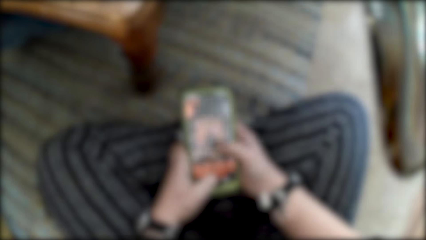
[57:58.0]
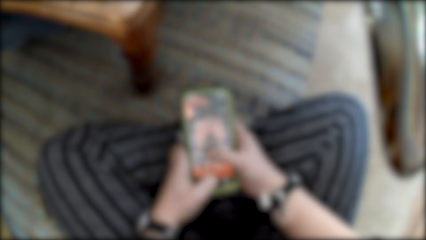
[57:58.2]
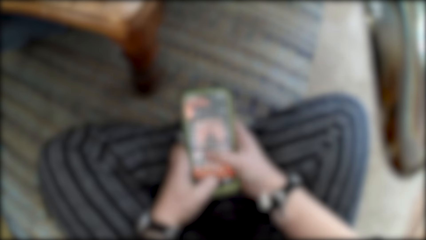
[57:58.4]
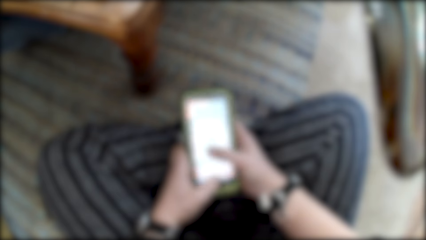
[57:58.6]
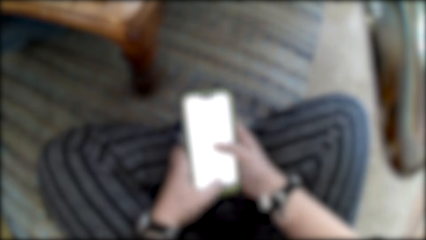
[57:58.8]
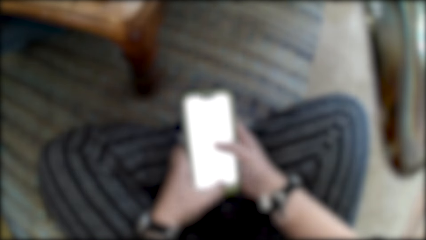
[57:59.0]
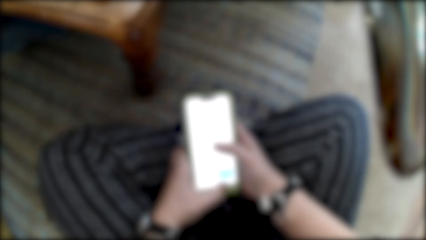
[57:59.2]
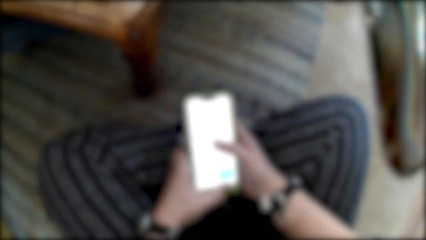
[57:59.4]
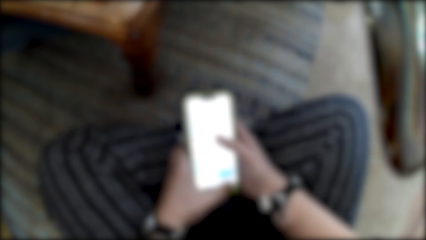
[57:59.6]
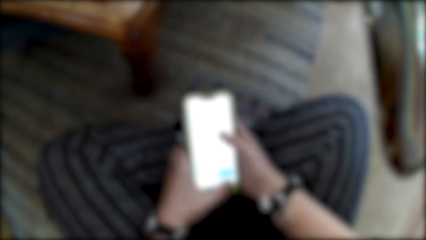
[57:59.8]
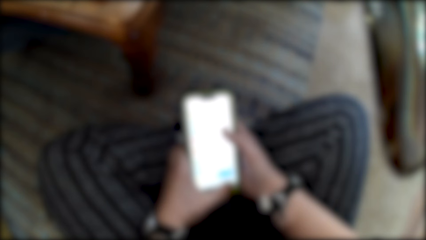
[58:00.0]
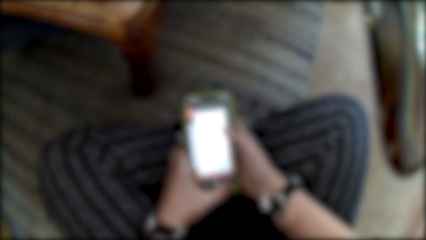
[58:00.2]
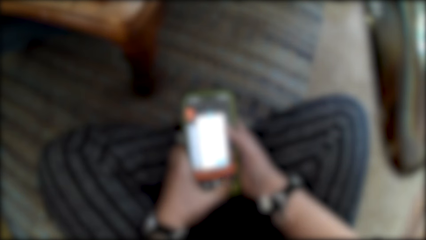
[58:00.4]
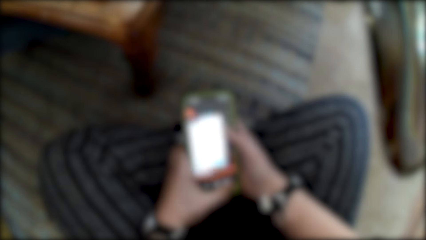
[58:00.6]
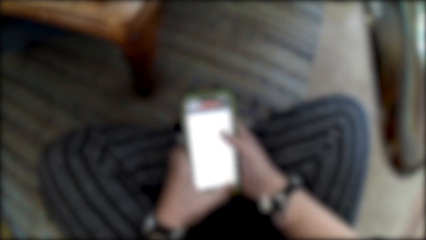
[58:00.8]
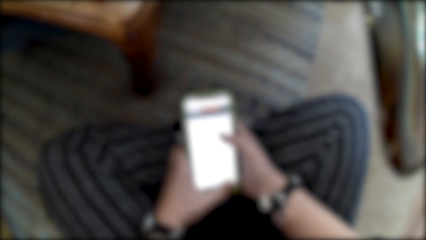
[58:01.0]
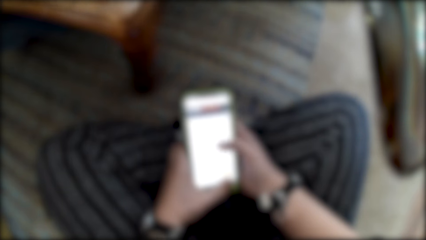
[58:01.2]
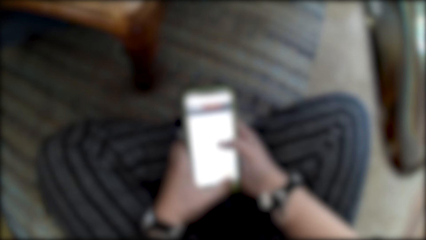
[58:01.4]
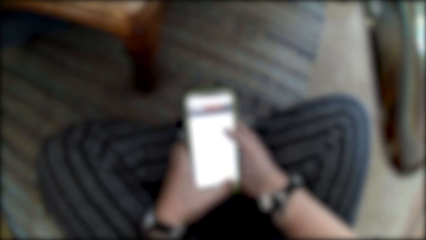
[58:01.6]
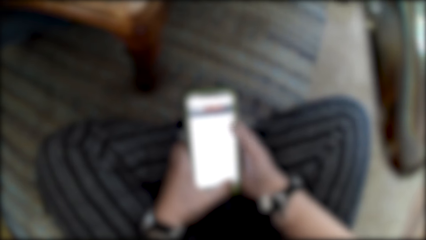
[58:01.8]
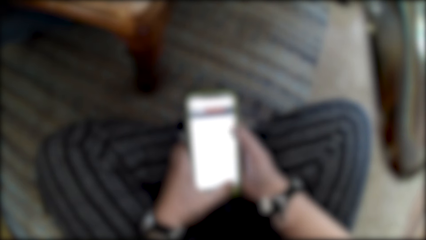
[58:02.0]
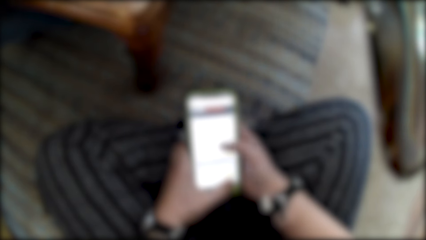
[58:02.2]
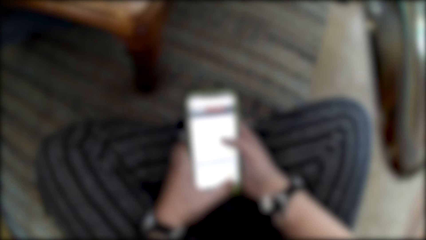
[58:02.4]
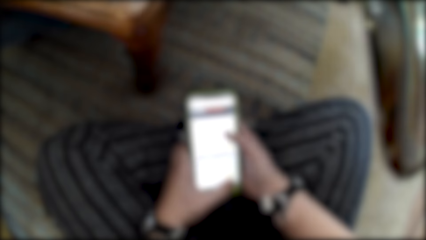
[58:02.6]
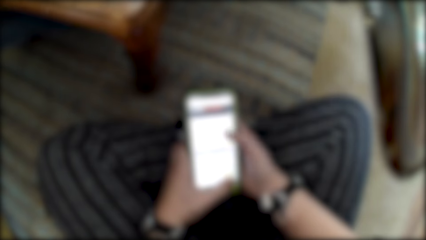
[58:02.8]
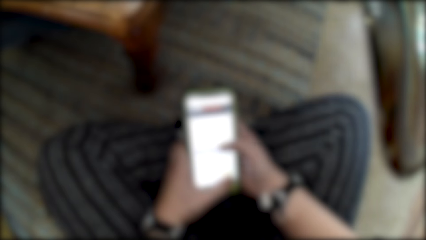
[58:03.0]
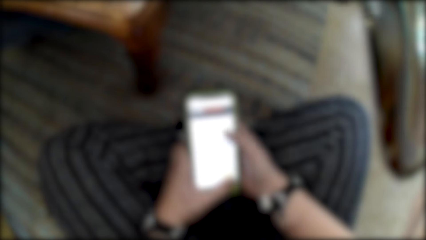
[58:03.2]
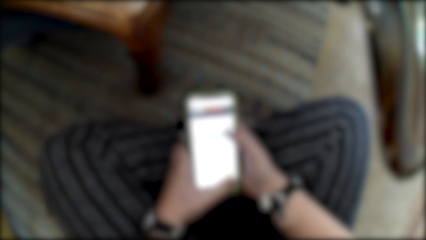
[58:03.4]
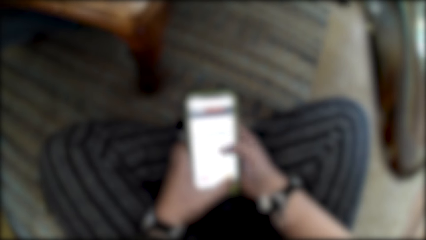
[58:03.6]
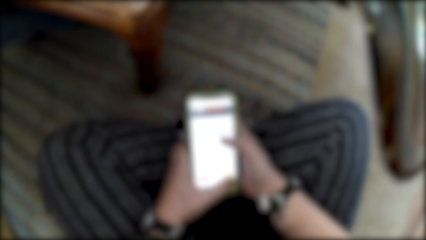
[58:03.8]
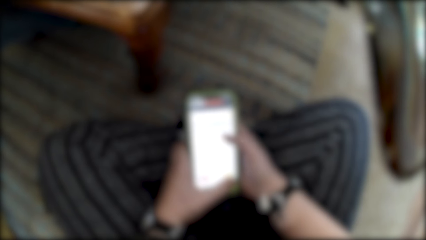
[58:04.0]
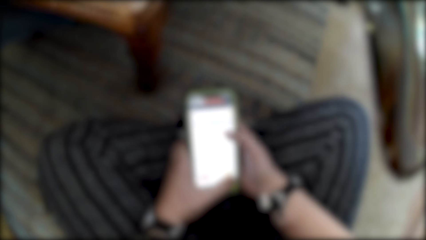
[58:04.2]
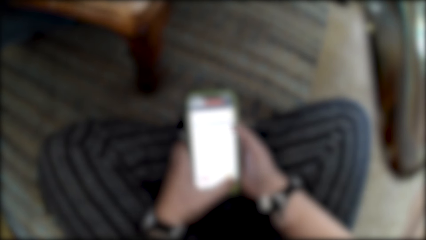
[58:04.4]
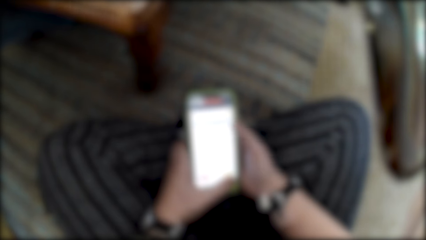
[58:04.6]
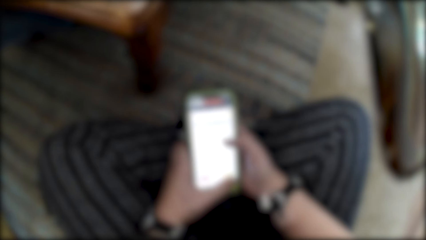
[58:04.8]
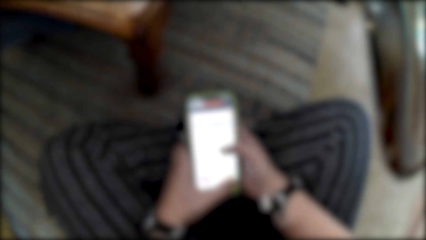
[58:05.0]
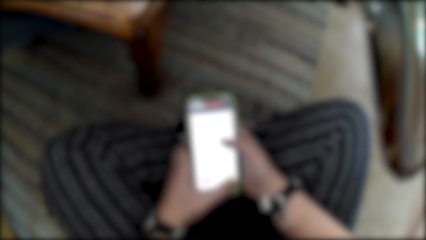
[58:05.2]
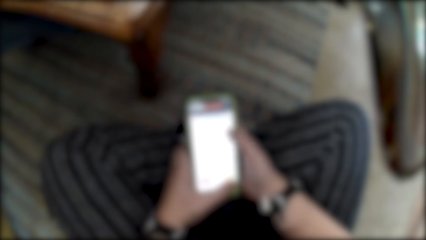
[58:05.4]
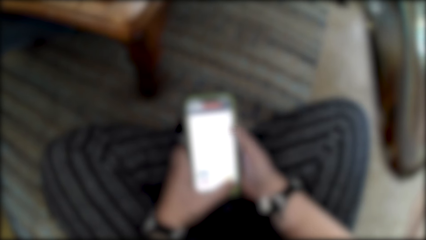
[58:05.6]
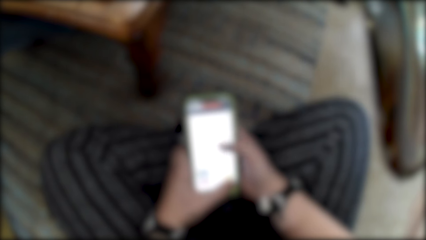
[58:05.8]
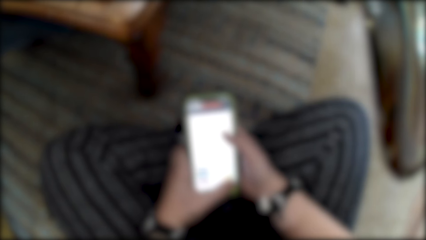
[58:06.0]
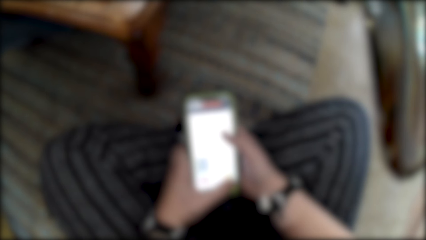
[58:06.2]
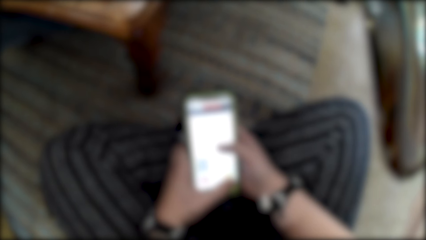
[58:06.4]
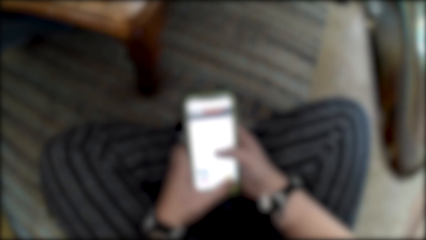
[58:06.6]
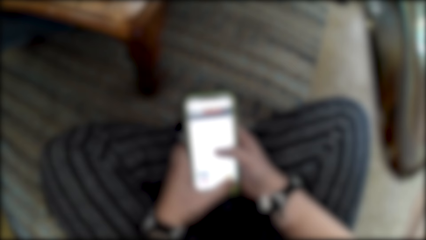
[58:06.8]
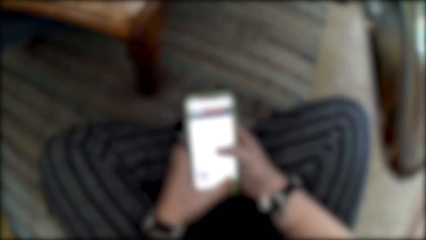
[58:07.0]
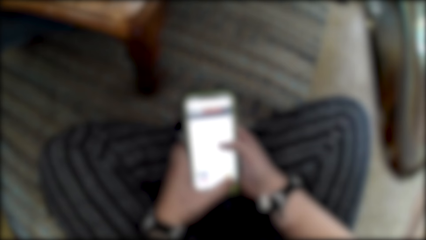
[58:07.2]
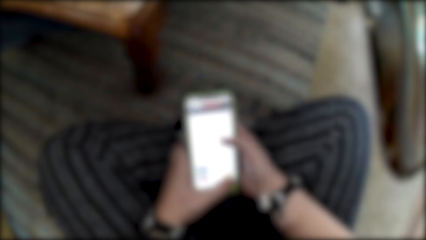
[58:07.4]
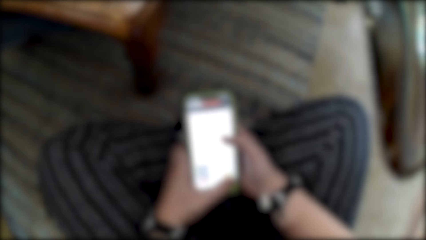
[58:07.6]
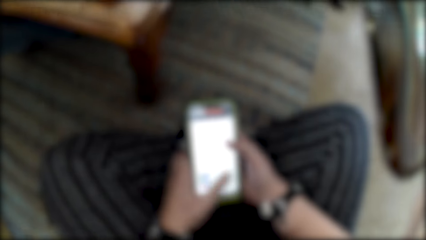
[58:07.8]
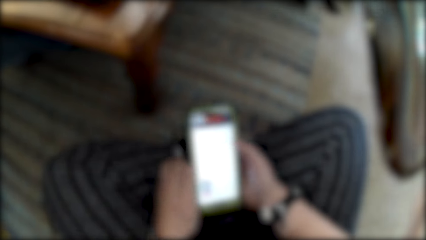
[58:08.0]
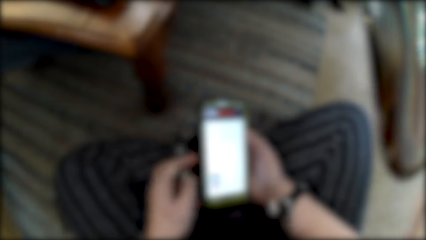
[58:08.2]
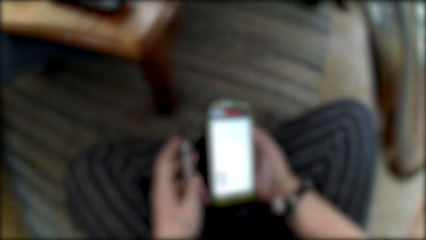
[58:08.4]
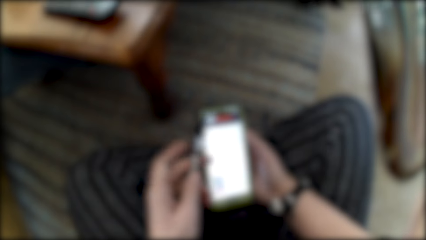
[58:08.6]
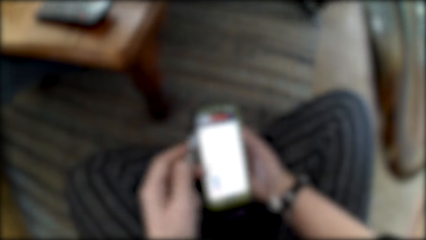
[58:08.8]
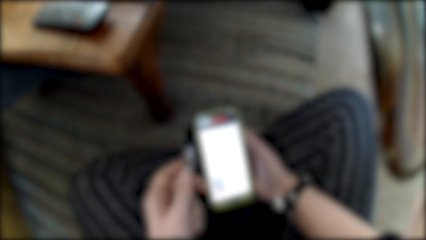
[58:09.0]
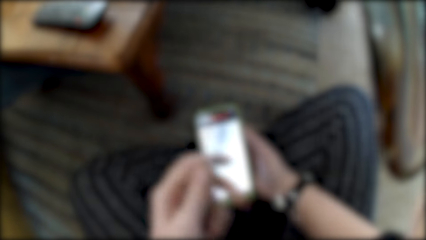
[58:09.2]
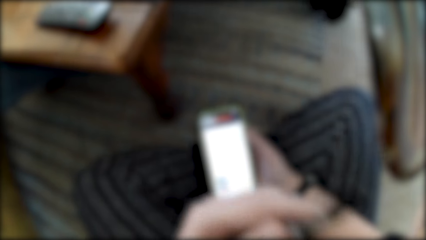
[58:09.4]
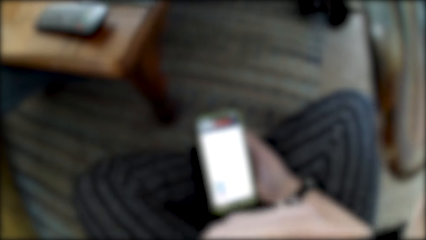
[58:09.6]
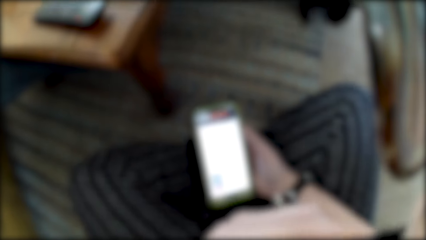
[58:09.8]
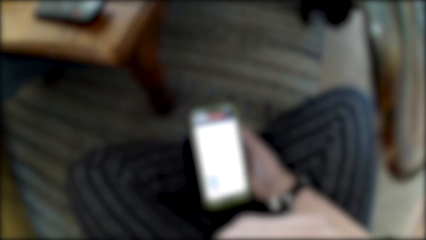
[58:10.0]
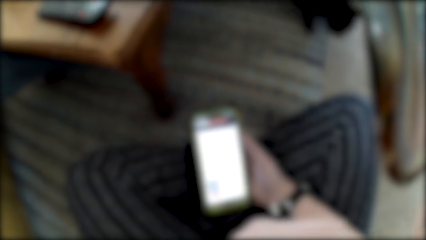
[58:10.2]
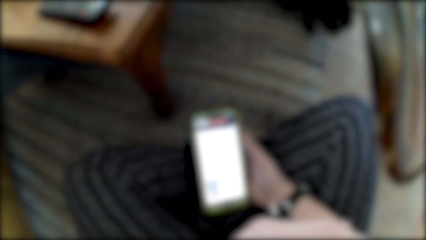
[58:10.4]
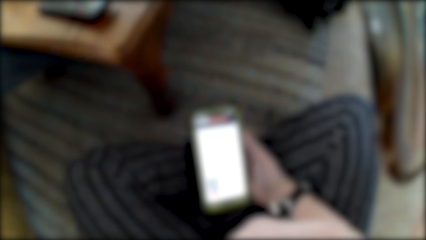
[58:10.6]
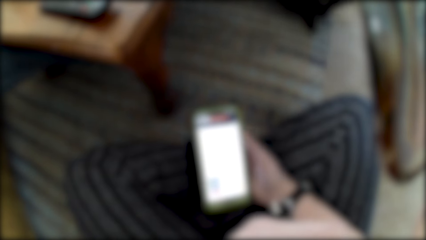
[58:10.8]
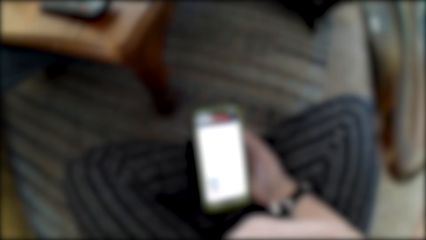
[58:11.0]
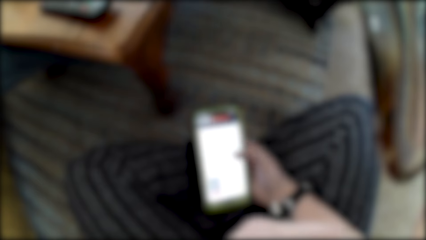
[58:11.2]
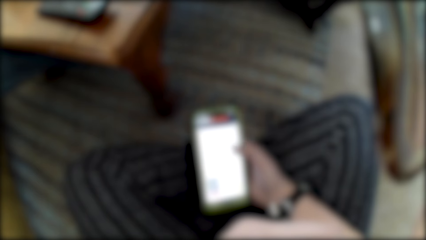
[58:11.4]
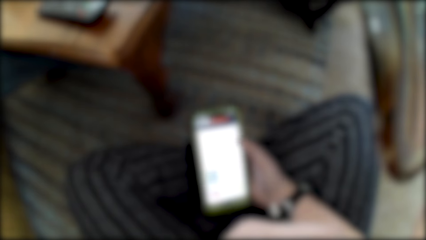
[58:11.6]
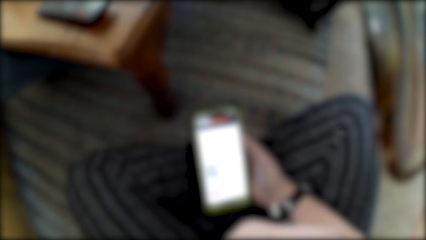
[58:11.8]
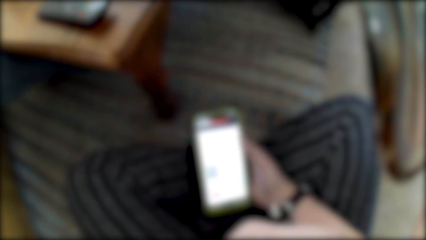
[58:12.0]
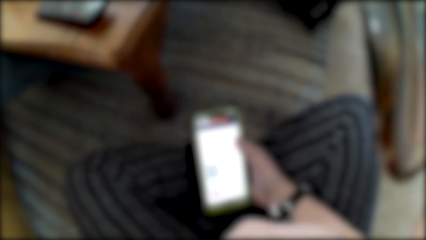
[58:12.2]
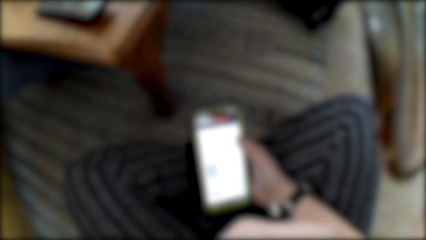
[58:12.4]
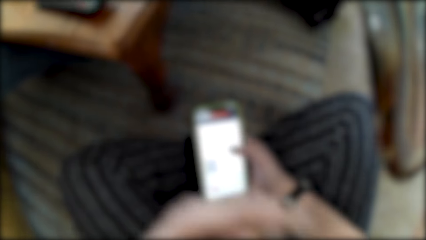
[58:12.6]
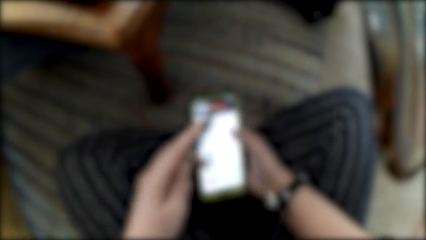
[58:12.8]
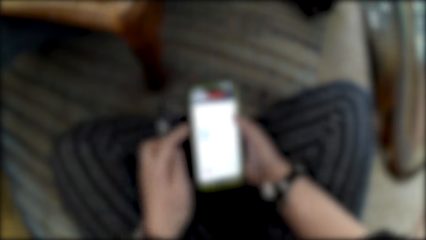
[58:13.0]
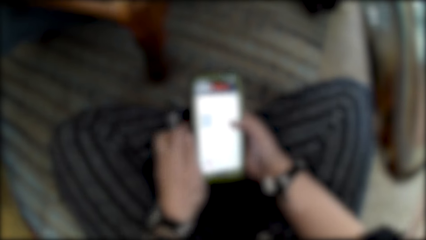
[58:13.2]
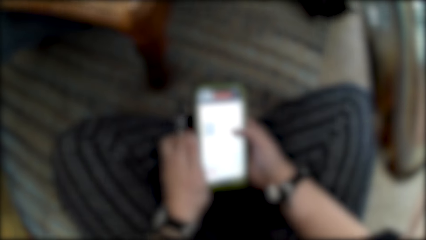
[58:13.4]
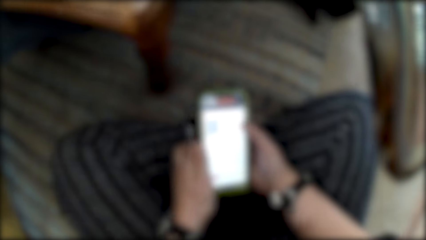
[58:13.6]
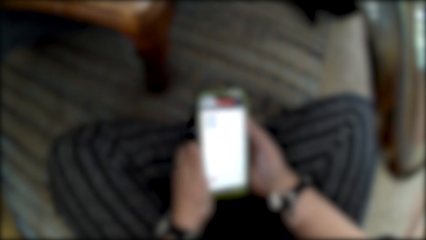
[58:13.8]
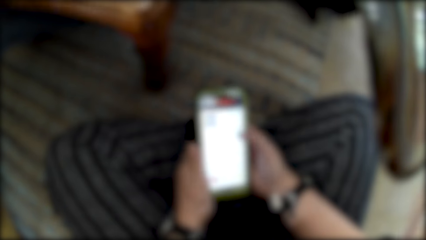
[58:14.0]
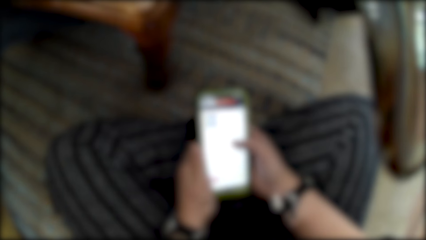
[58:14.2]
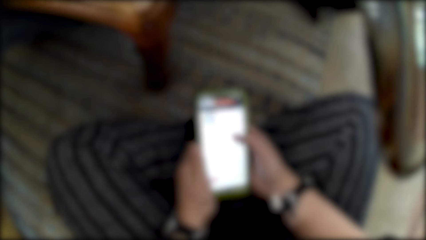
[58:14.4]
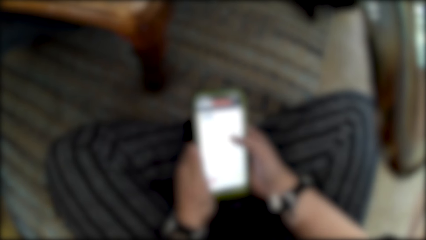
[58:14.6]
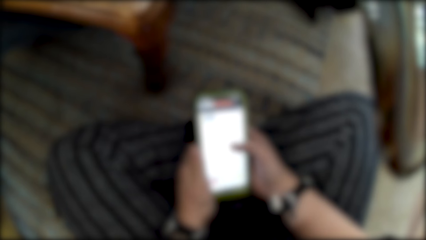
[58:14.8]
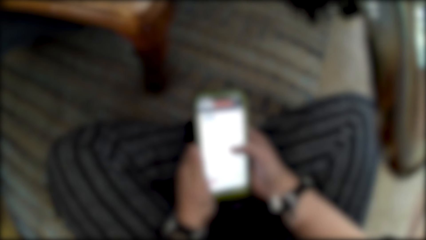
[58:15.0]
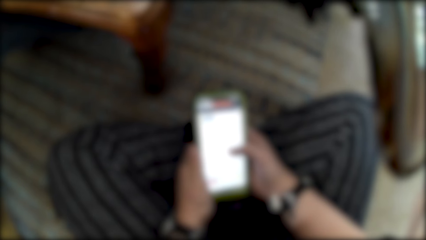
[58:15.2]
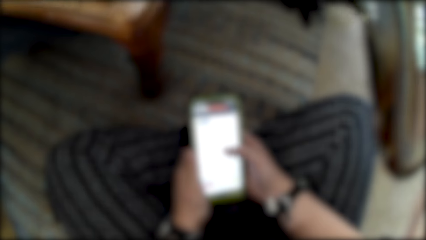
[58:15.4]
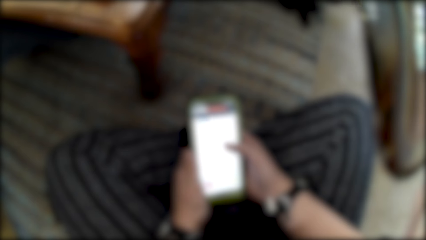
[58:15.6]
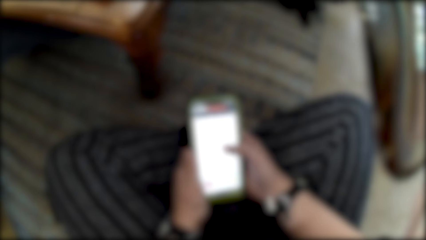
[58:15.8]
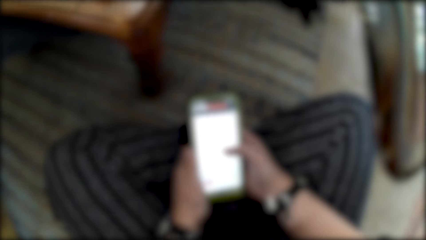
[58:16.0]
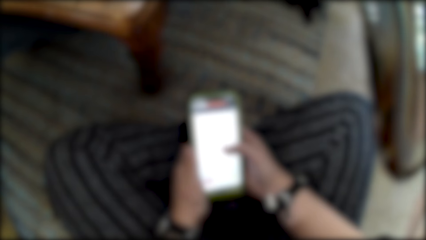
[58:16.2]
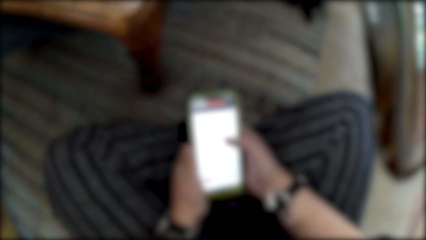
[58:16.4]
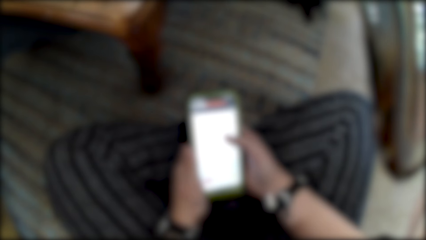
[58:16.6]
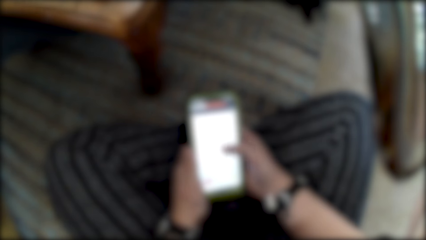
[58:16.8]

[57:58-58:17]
The camera wearer drops his hand.
